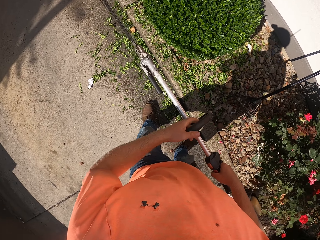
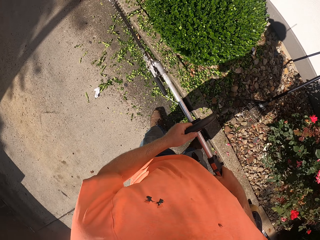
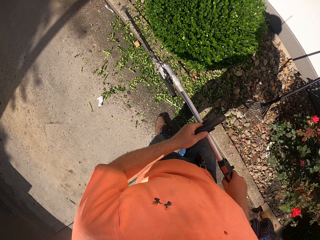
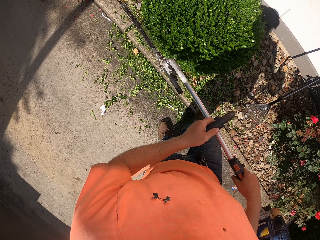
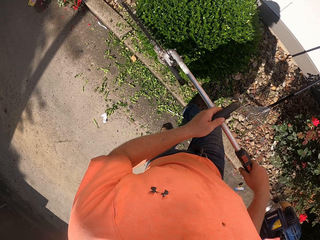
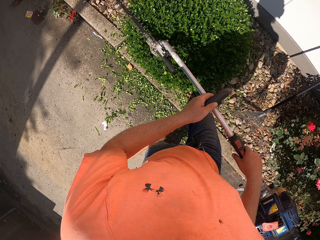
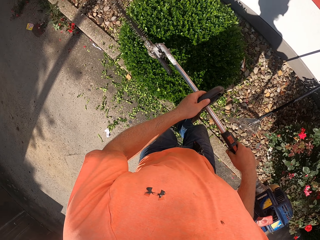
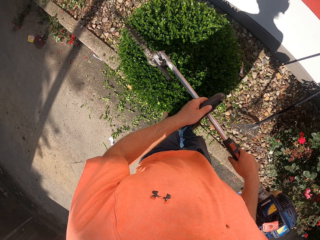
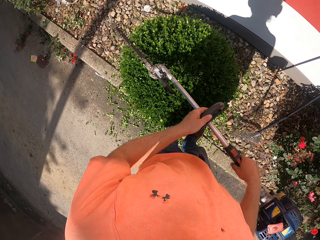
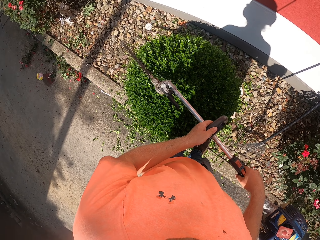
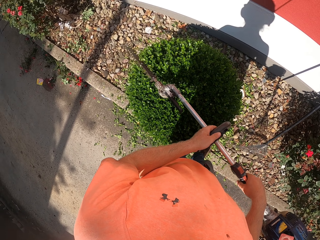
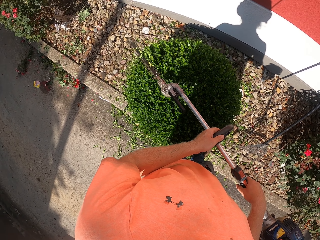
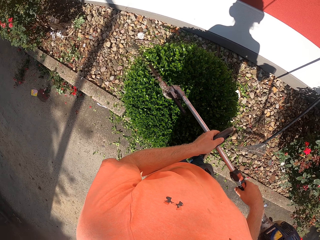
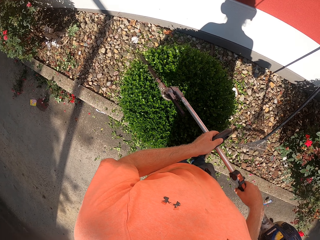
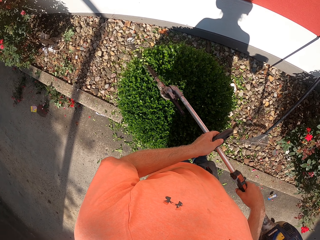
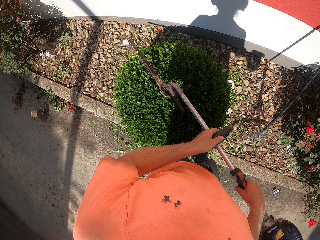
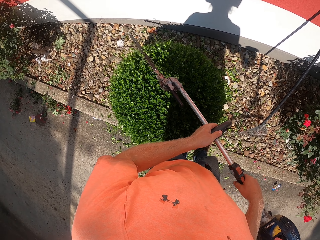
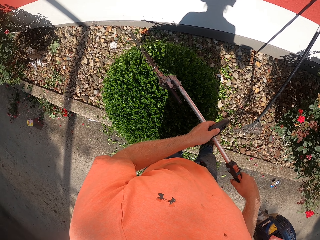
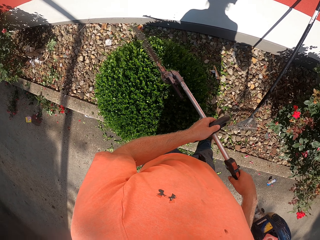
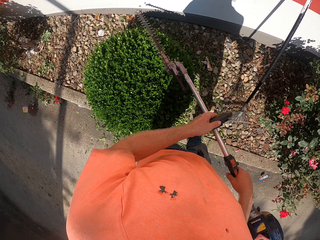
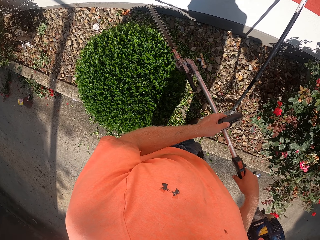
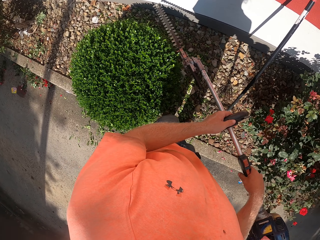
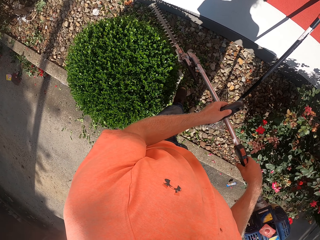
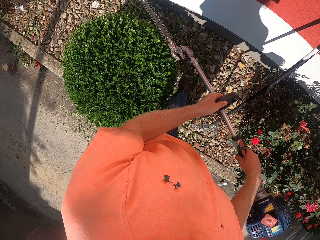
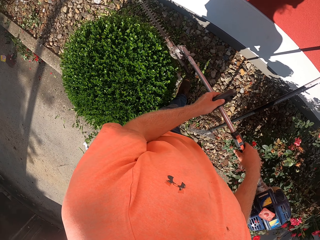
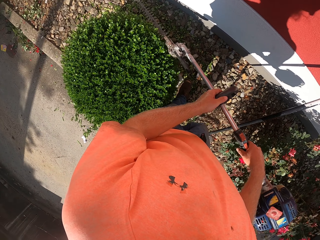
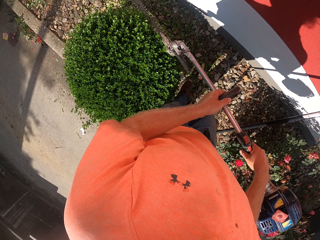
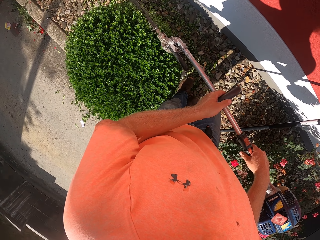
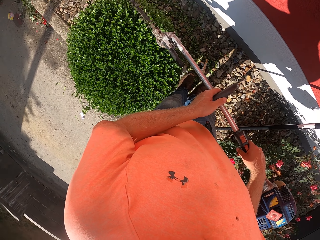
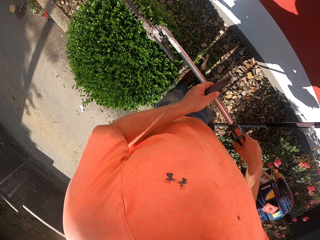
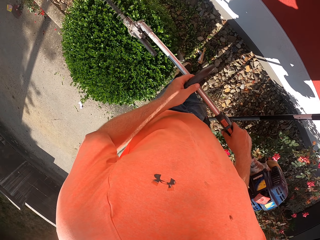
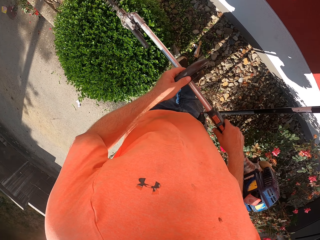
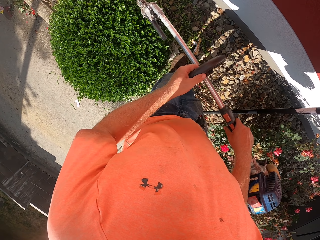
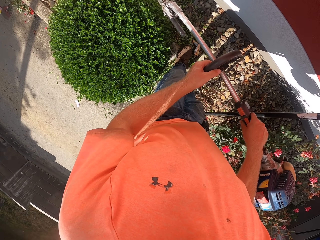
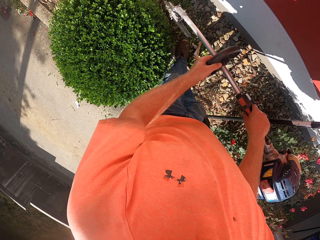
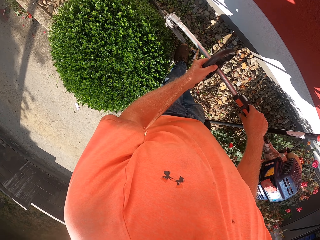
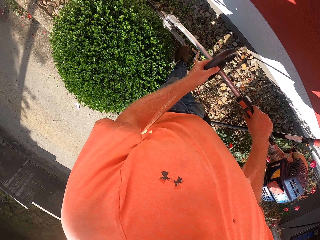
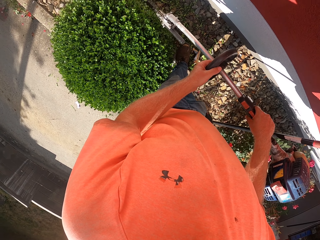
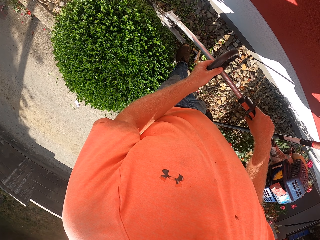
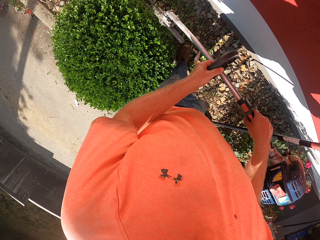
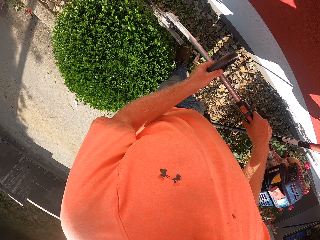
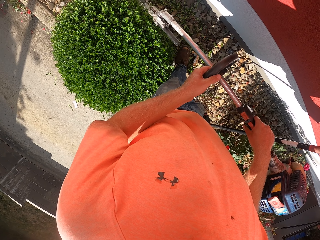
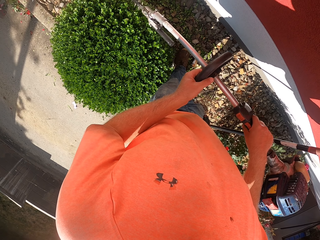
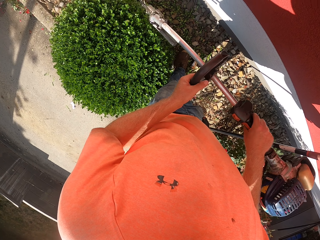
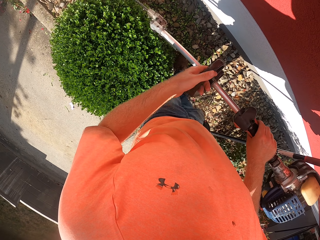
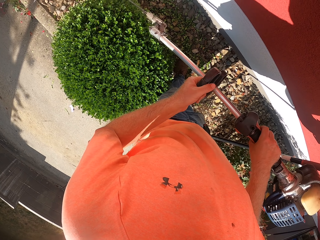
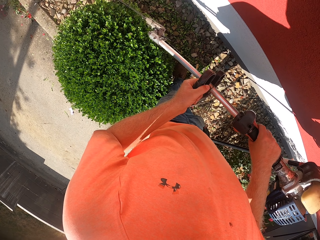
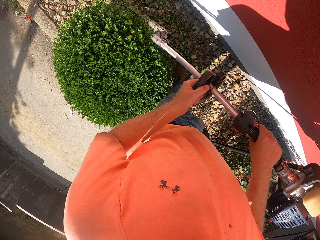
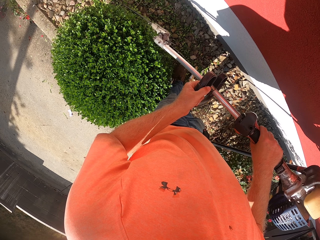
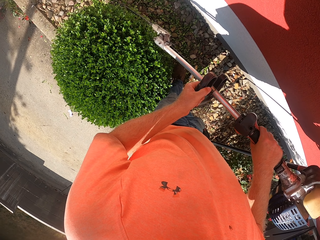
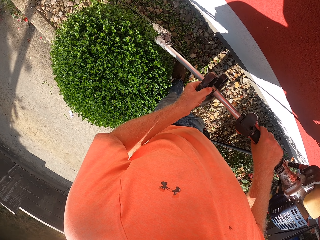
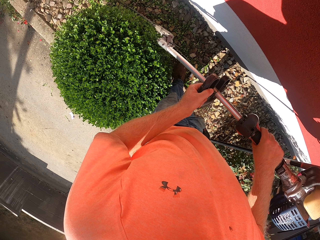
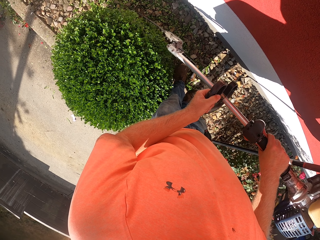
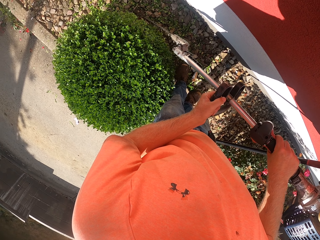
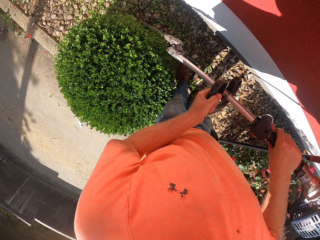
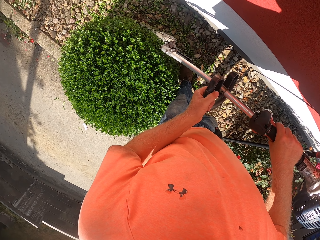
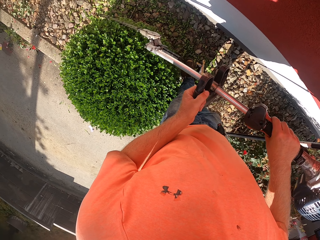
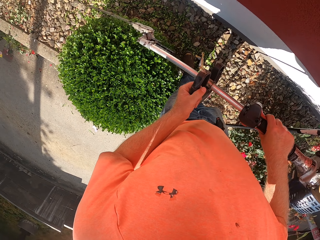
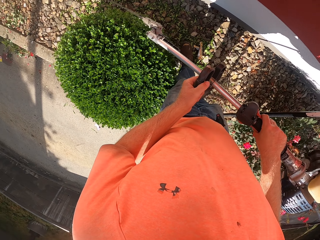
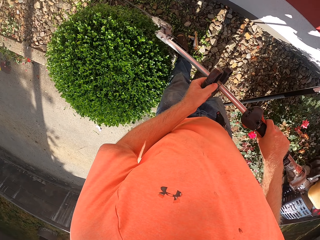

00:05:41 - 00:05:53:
The camera wearer hits the flower or shrub with the hedge trimmer or edge cutting machine in his hands. He moves the edge cutting machine away from the shrub. He trims the flower with the hedge trimmer in his hands. He moves the edge cutting machine along the shrub. He moves the edge cutting machine away from the shrub. He cuts the edge of the shrub with the edge cutting machine. He moves the edge cutting machine away from the shrub. He cuts the edge of the shrub with the edge cutting machine. He moves the edge cutting machine along the shrub. He cuts the edge of the shrub with the edge cutting machine.

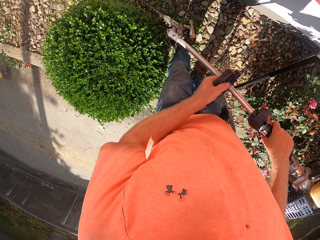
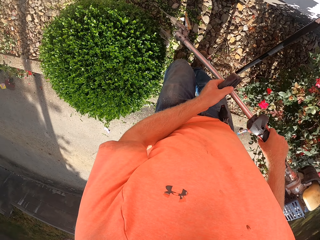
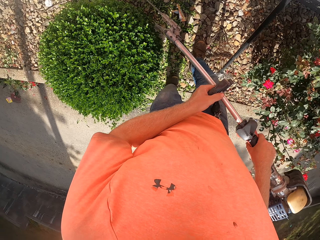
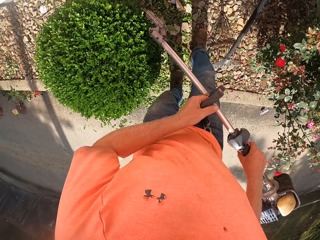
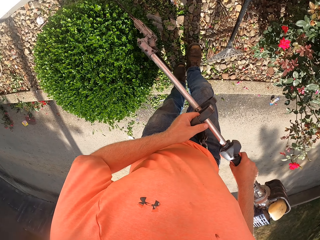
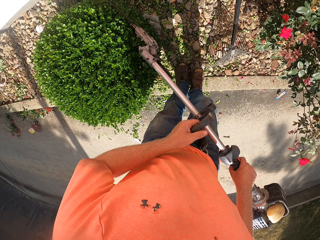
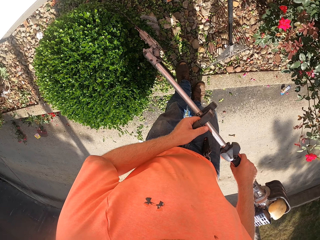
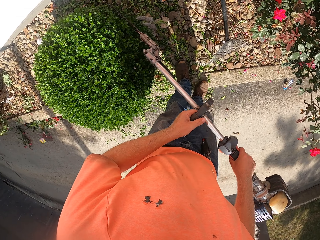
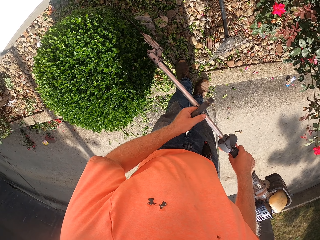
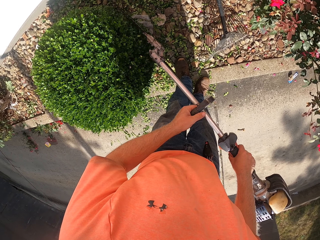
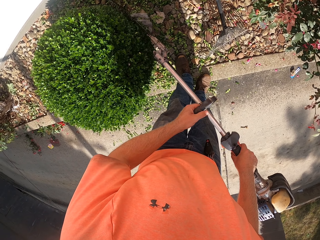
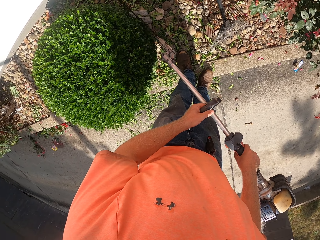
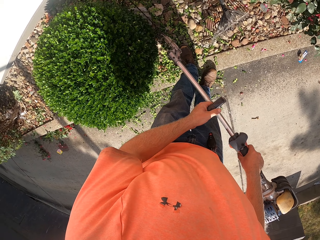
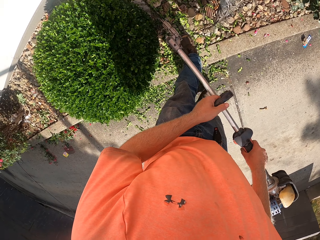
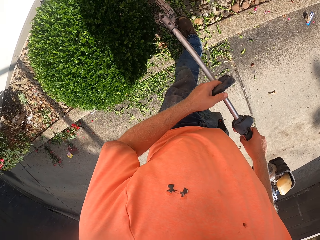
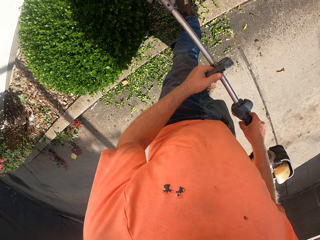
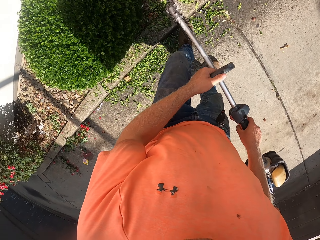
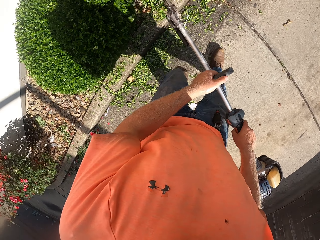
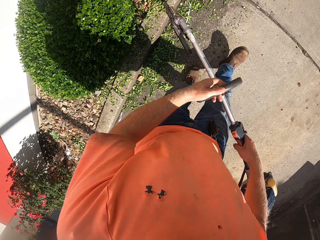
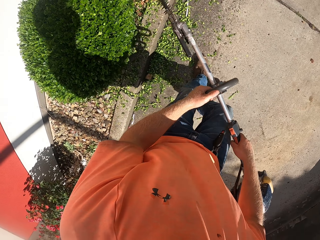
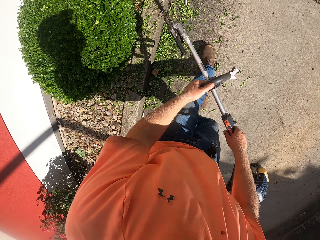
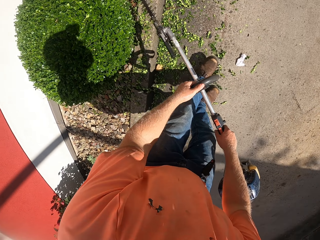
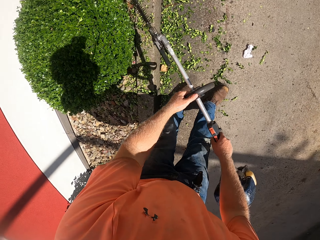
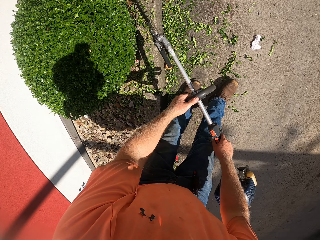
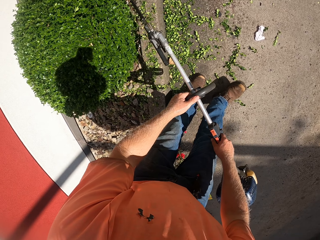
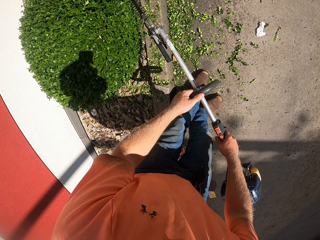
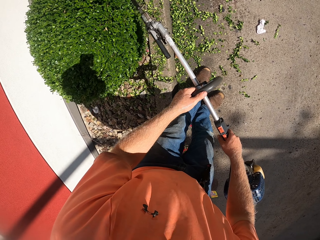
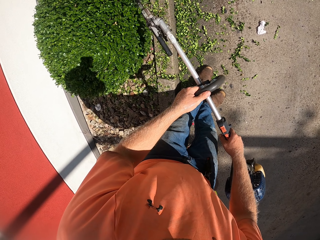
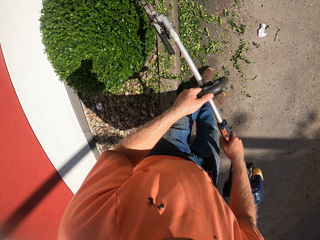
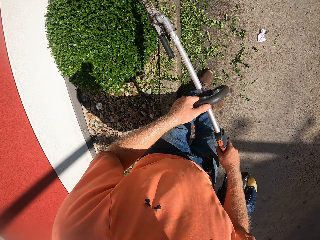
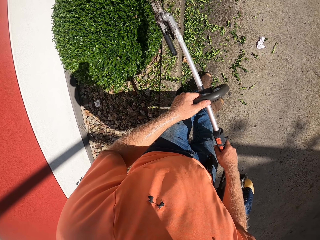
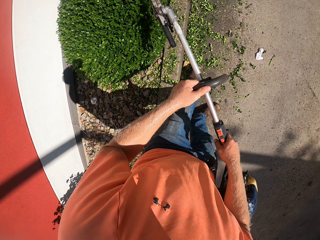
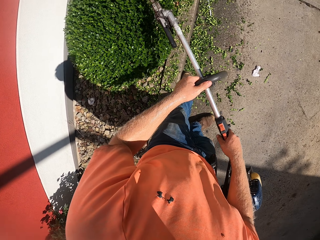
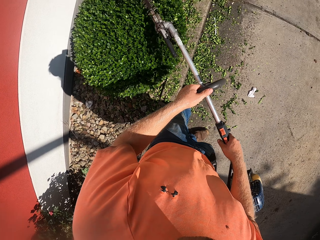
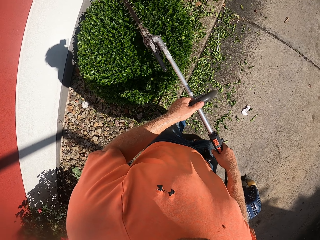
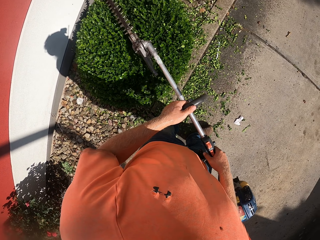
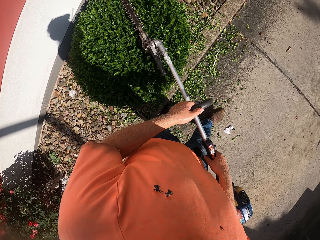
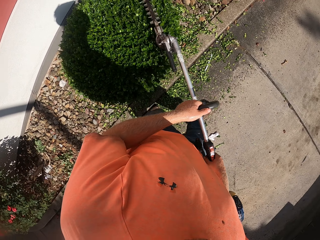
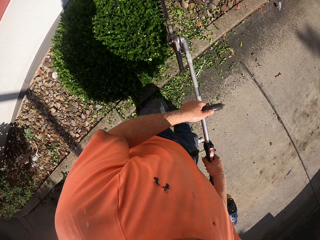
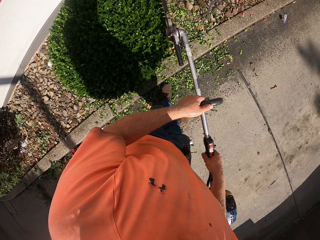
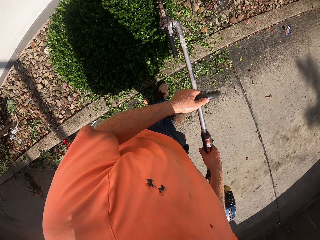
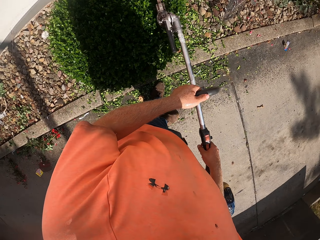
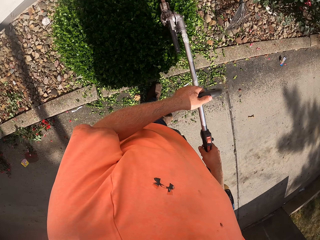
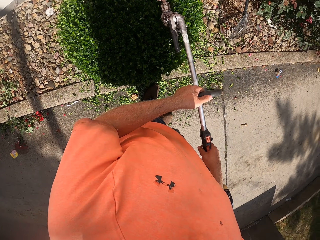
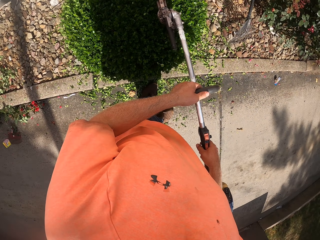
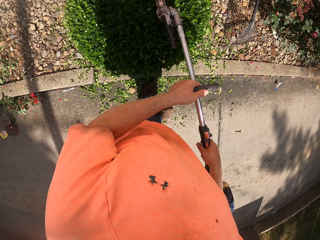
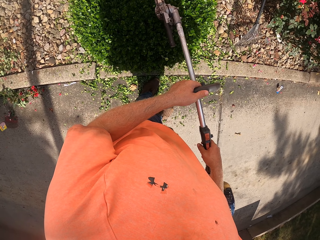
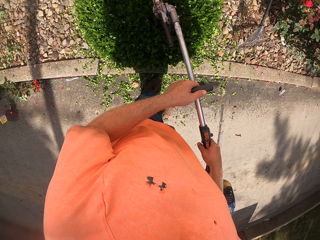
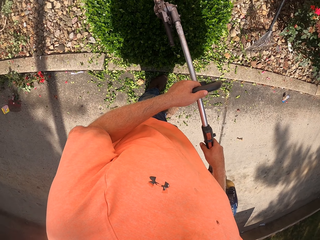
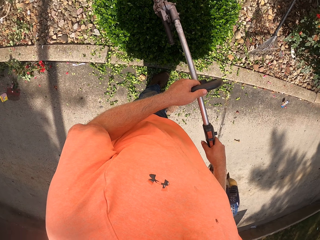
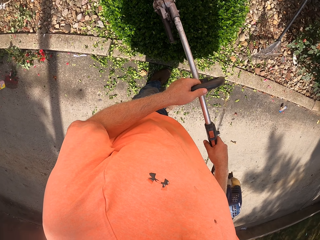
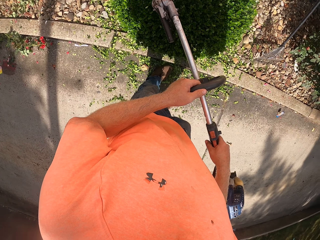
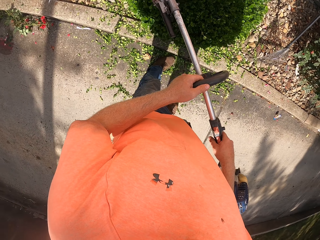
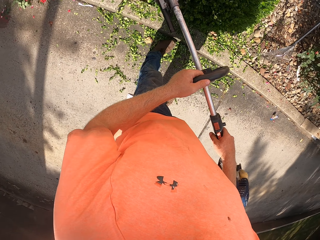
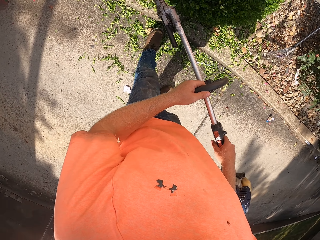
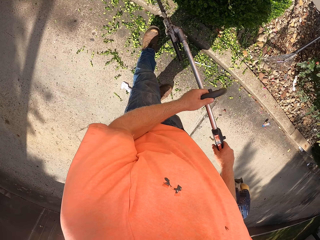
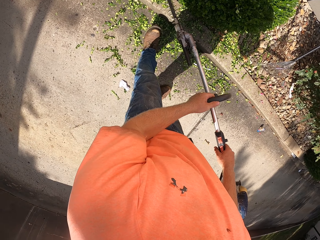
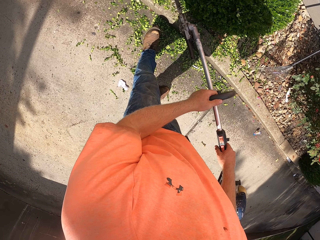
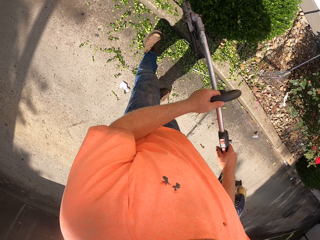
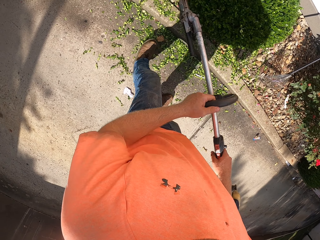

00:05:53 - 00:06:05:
The camera wearer moves the edge cutting machine away from the shrub. They cut the edge of the shrub with the edge cutting machine. They move the edge cutting machine away from the shrub. They cut the edge of the shrub with the edge cutting machine. They move the edge cutting machine along the shrub. They cut the edge of the shrub with the edge cutting machine. They move the edge cutting machine along the shrub.
